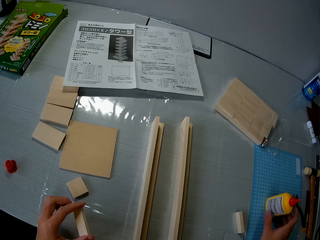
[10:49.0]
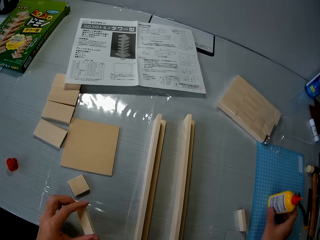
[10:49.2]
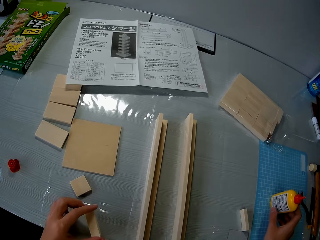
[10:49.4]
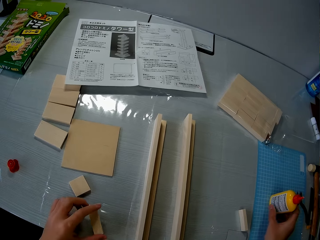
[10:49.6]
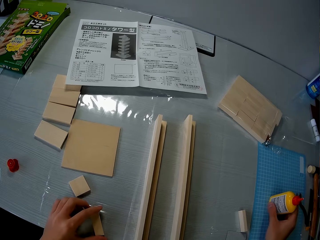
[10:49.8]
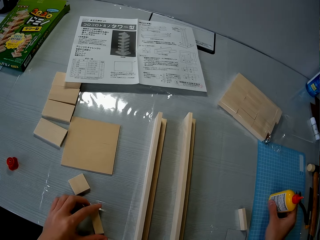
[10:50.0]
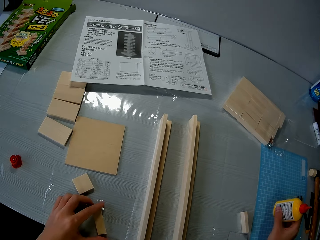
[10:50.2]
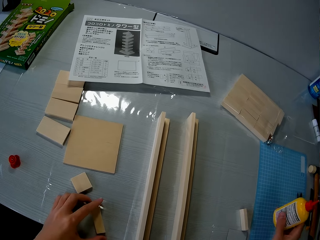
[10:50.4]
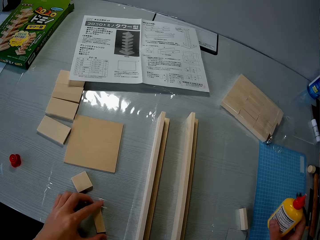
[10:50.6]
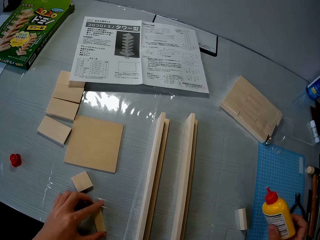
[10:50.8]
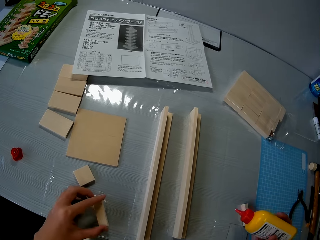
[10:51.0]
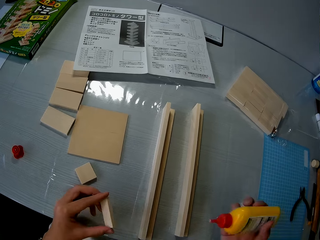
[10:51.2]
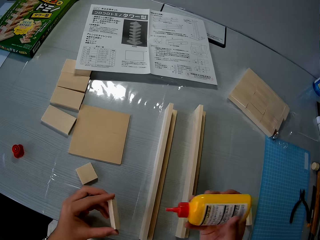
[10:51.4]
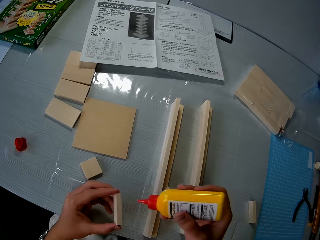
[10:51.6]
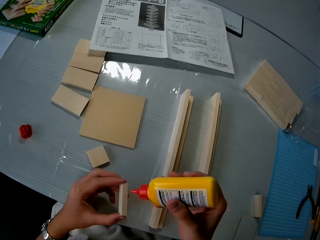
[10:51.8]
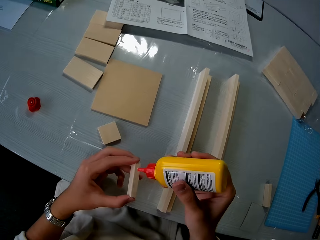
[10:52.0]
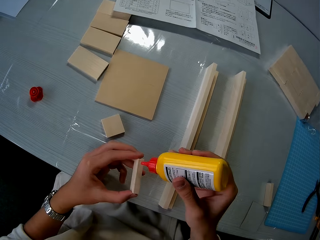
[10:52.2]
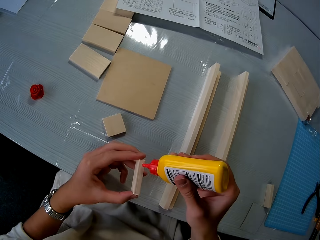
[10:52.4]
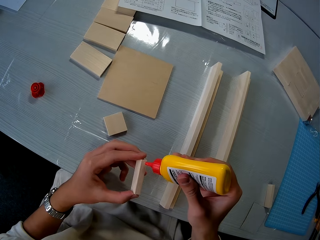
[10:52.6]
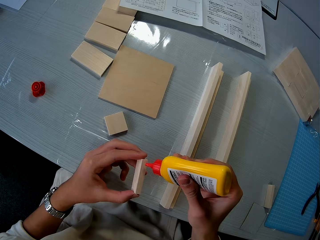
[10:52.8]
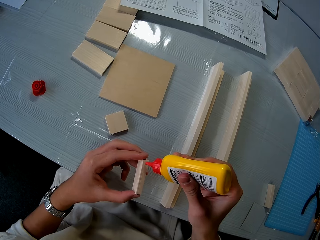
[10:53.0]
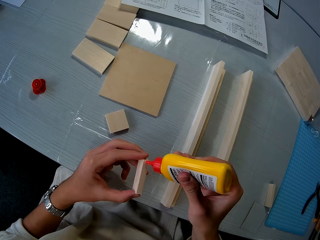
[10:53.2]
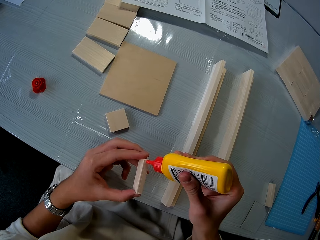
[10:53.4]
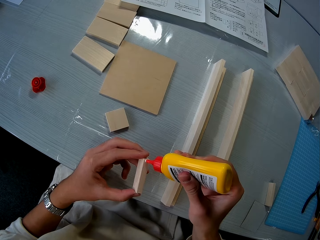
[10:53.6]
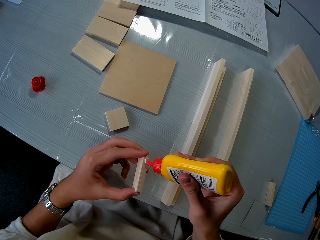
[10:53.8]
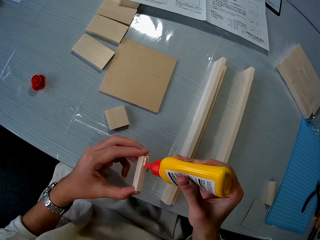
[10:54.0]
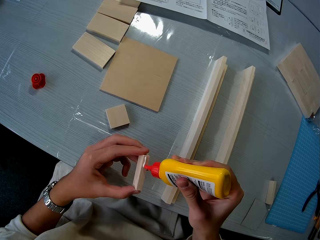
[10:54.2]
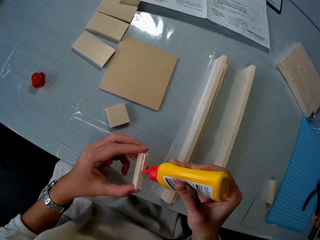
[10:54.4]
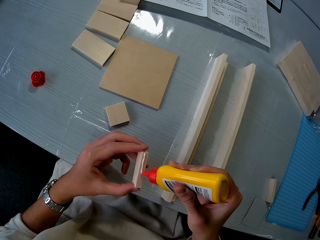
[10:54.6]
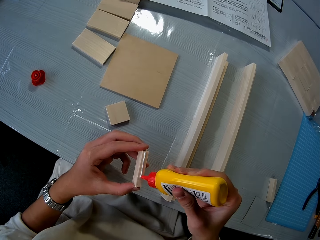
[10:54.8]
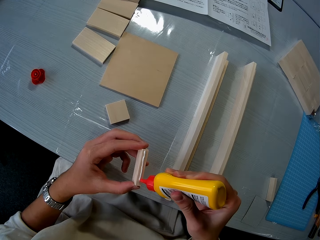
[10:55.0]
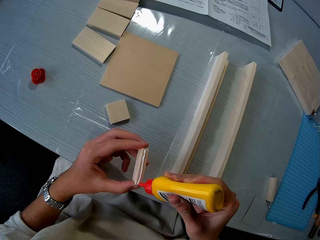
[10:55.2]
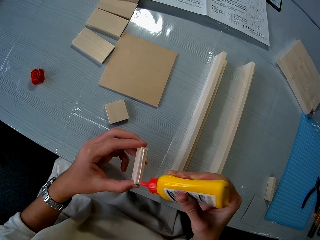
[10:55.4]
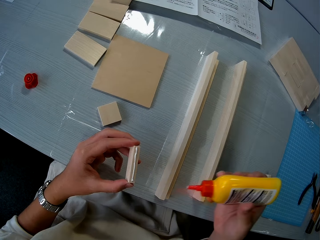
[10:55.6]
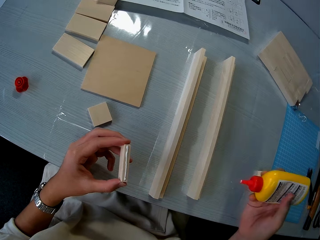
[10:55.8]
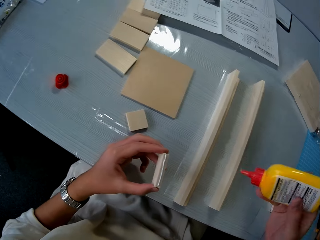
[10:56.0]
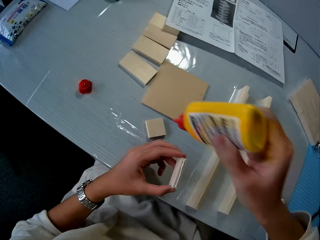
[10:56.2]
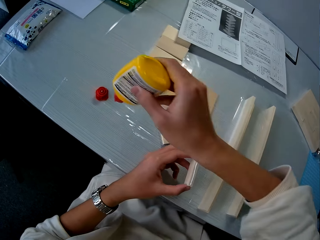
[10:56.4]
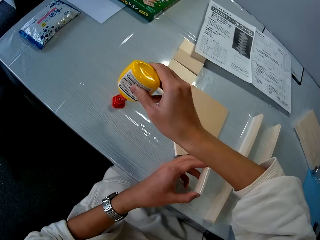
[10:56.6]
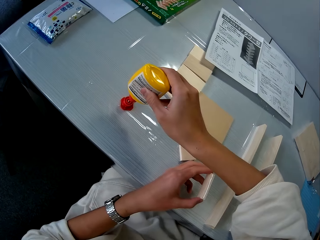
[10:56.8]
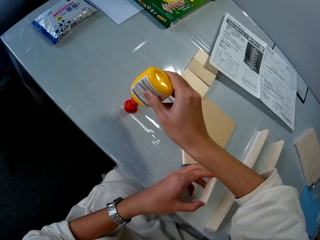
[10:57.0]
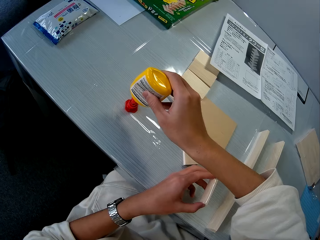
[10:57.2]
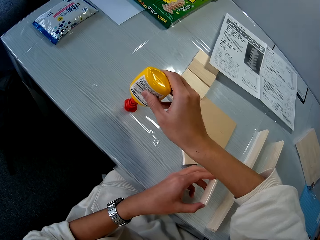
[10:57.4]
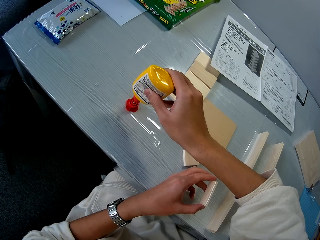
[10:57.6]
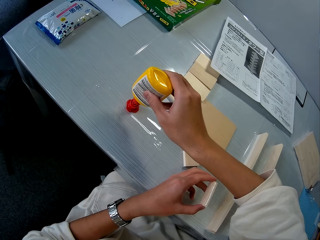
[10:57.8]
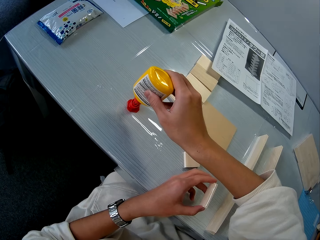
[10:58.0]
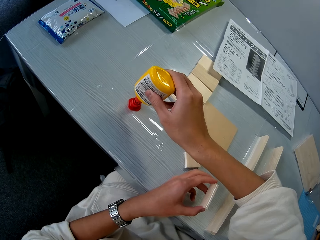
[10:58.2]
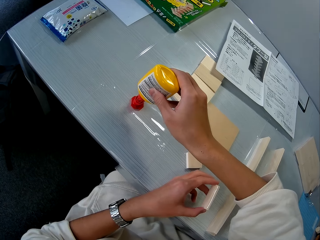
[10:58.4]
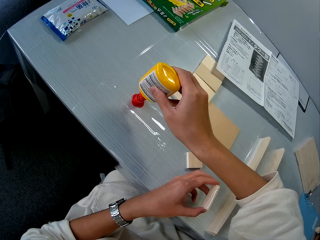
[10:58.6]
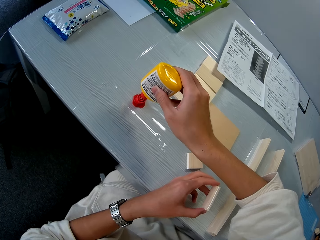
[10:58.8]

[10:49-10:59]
The camera wearer picks up the glue on the table. He applies the glue on the piece of wood in his hand. He puts aside the glue. He puts the glue on the glue cover on the table.

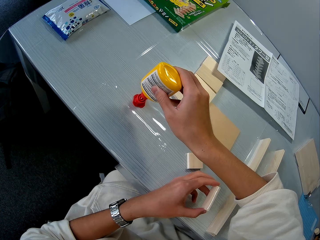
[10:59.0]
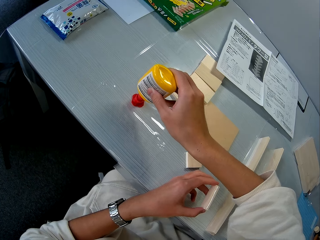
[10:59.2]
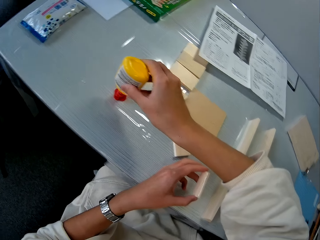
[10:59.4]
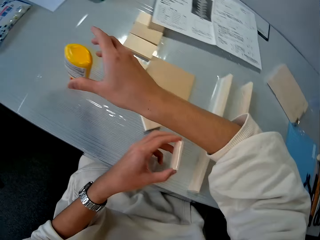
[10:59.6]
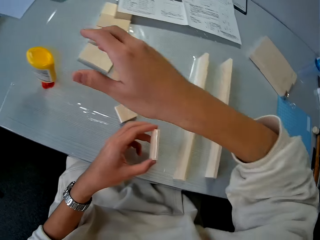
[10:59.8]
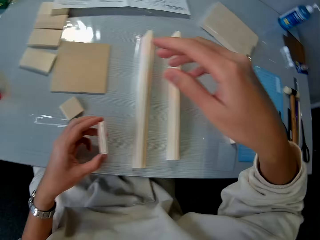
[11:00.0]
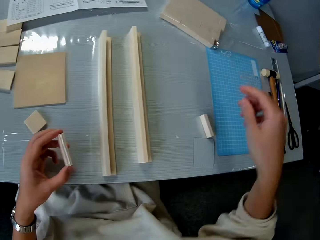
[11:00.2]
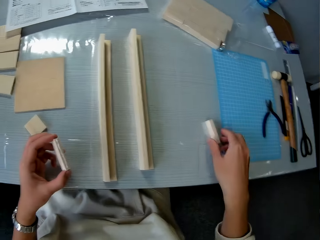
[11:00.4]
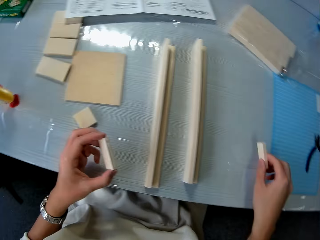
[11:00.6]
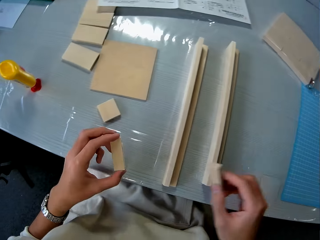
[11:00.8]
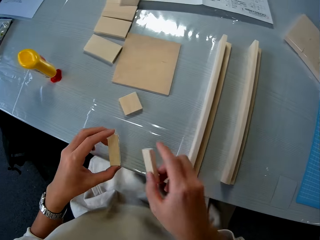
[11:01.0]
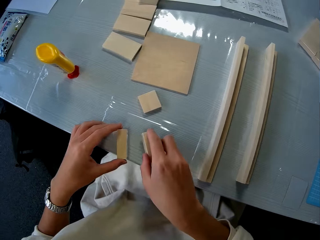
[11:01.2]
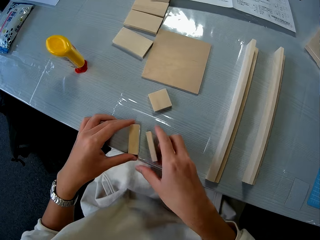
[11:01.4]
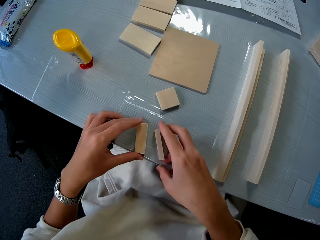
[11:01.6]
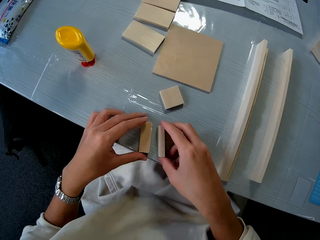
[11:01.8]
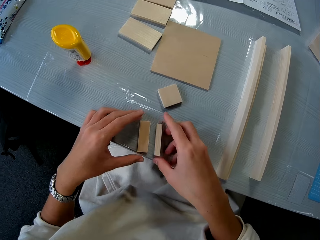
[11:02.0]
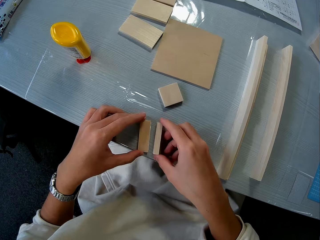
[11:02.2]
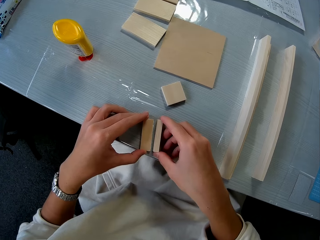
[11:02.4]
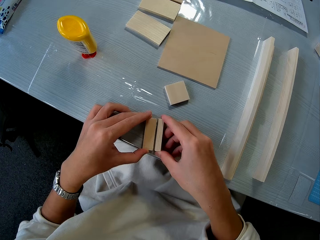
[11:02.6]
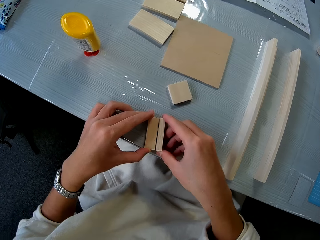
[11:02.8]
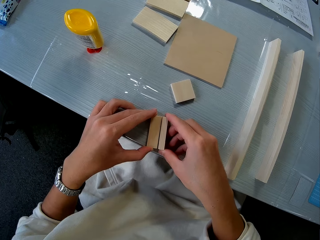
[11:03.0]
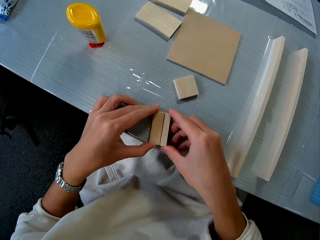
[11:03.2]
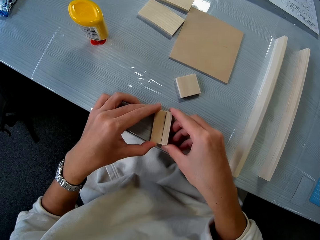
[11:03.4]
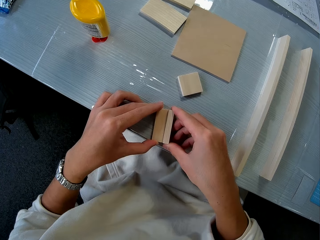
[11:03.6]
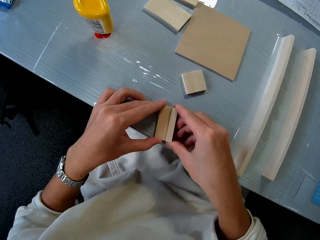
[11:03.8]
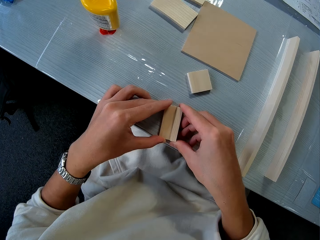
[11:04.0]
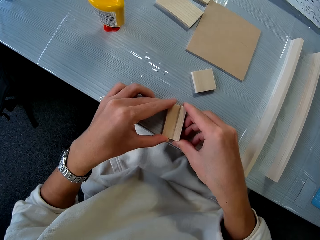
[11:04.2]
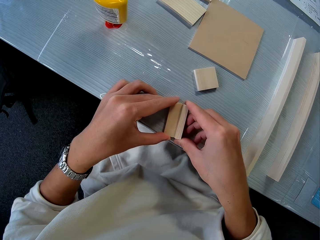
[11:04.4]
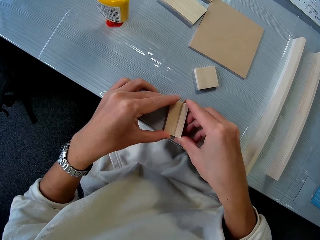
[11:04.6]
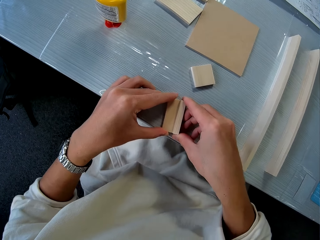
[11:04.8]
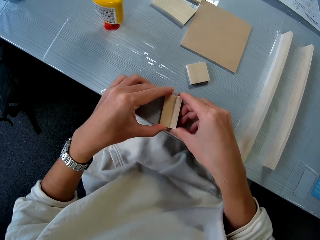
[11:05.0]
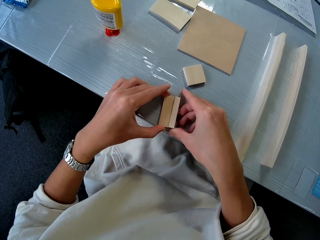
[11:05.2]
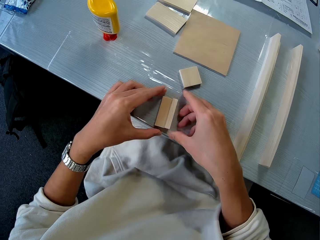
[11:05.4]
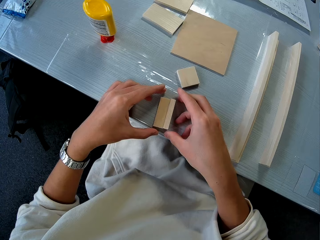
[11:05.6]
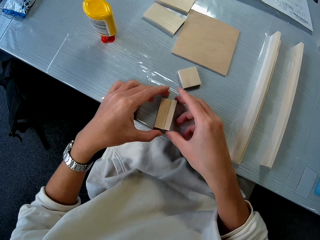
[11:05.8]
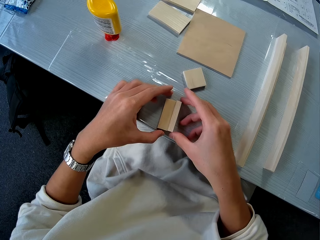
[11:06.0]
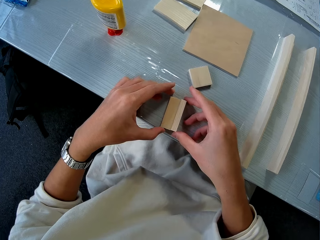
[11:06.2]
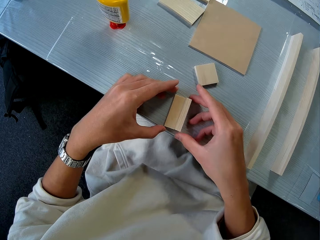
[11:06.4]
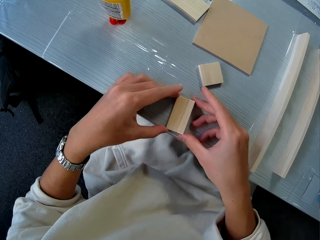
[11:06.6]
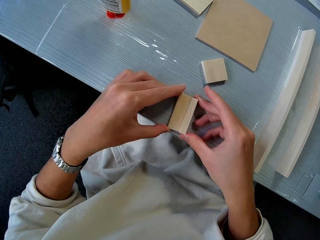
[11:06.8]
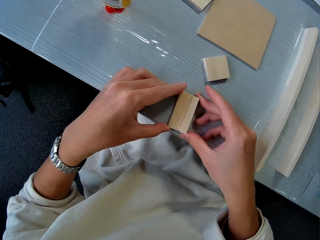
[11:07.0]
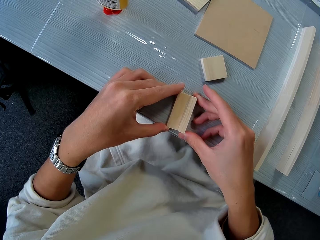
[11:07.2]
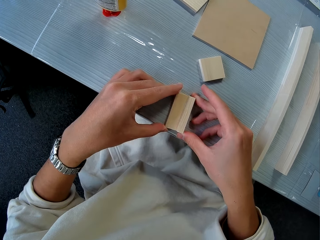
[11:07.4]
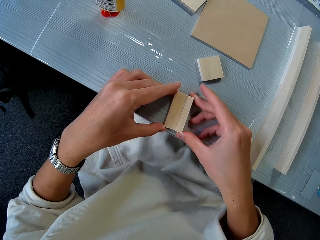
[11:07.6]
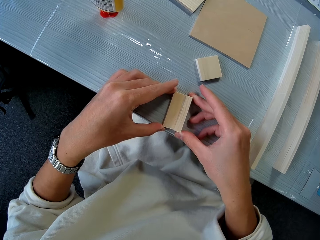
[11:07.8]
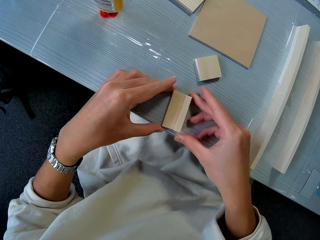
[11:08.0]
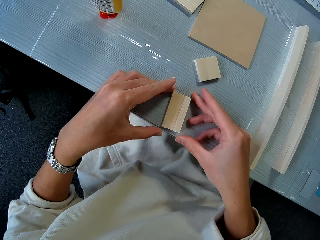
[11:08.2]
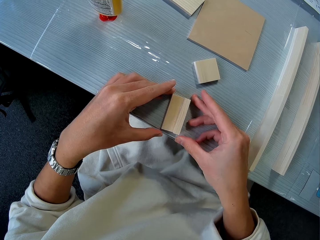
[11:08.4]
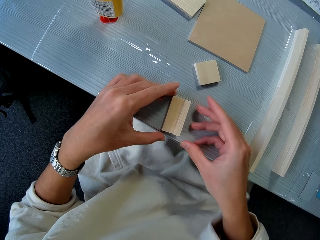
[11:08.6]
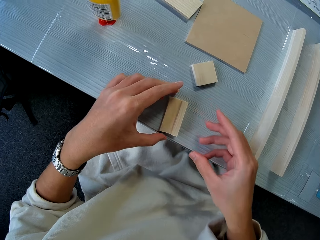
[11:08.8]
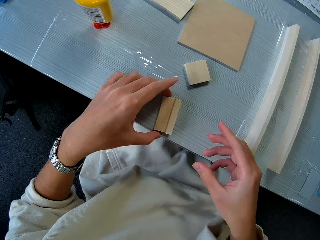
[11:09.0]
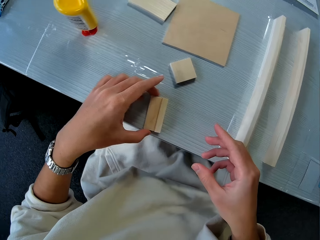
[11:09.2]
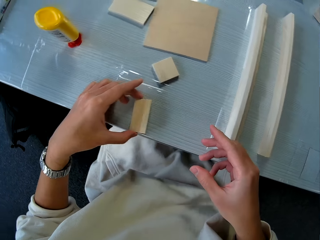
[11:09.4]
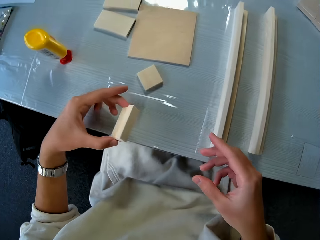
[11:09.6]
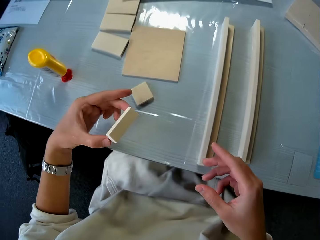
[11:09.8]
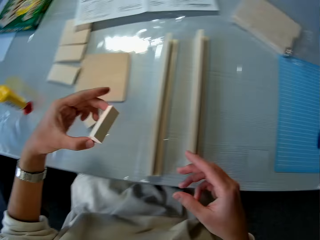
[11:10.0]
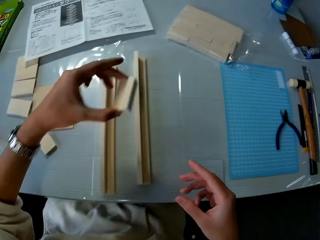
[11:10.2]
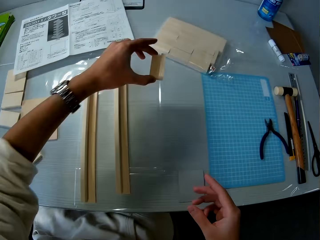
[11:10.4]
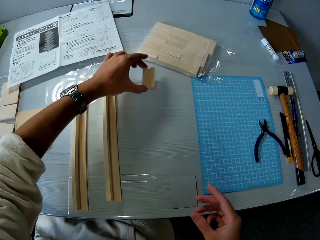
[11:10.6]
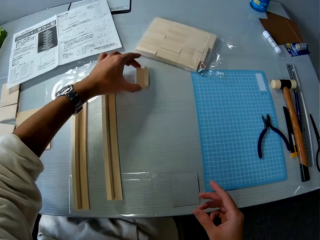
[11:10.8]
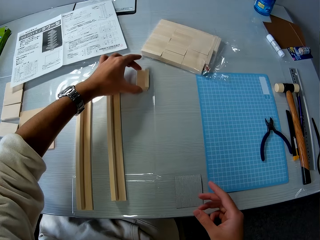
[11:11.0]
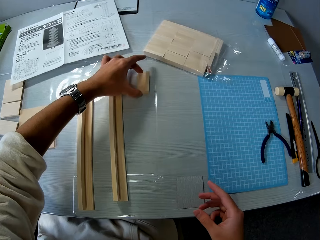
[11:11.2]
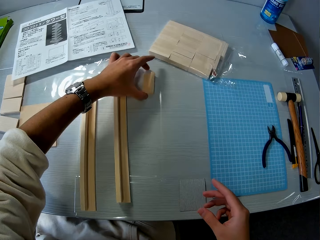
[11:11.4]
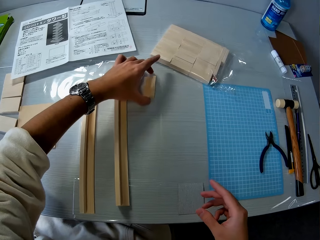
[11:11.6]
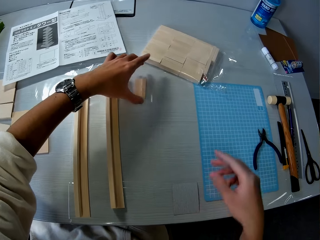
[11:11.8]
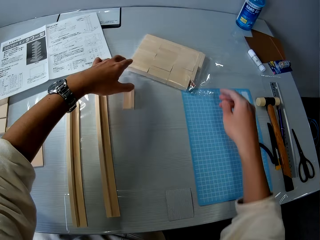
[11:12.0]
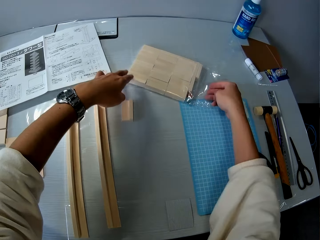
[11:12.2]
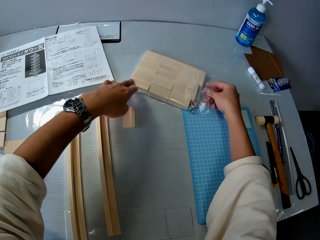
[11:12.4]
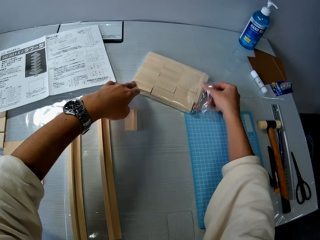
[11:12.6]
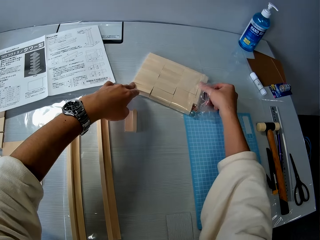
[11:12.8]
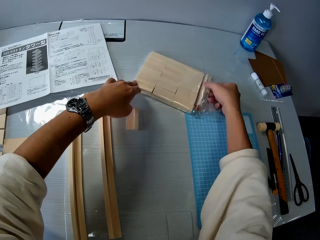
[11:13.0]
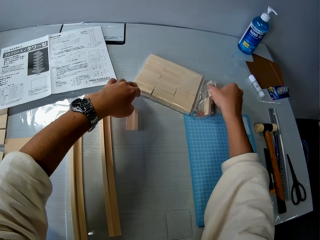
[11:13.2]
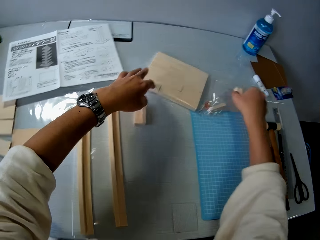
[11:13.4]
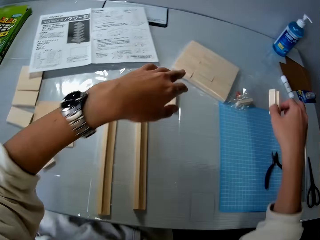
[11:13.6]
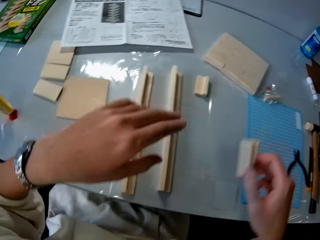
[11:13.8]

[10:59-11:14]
The camera wearer picks up the piece of wood or cardboard on the table. They put the pieces of wood on the table. They align the pieces of wood together on the table. They squeeze the cardboard together. They move their hand. They pick up the aligned wood on the table. They drop the aligned wood on another side of the table. They remove two pieces of wood from the nylon on the table.
